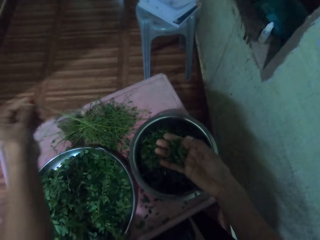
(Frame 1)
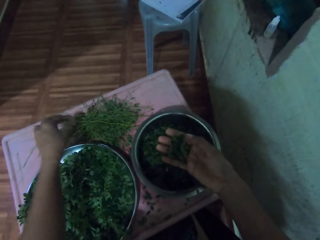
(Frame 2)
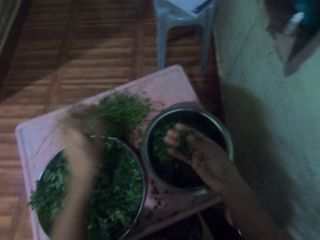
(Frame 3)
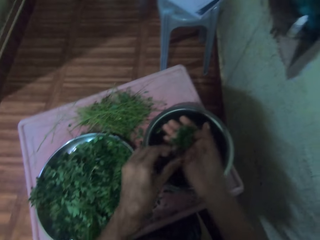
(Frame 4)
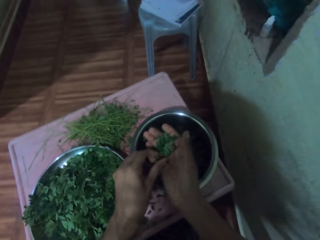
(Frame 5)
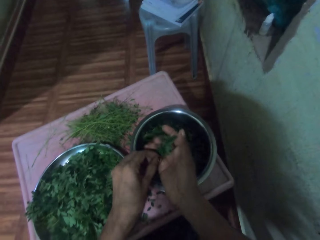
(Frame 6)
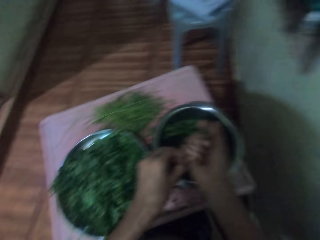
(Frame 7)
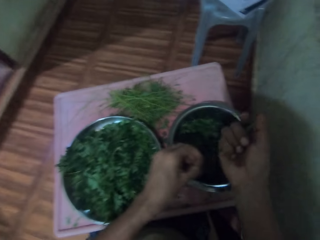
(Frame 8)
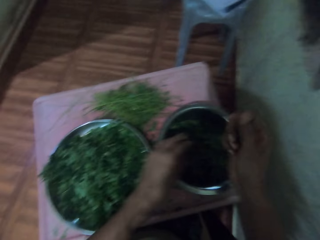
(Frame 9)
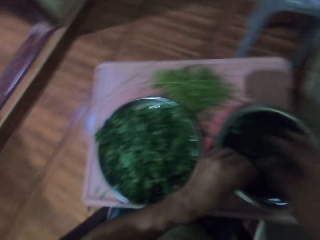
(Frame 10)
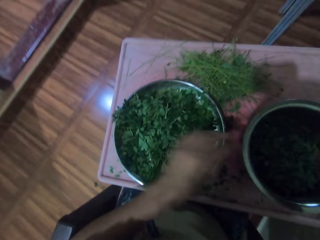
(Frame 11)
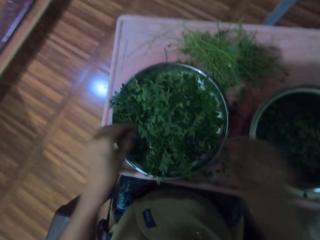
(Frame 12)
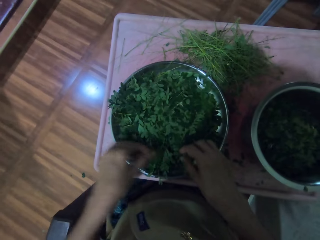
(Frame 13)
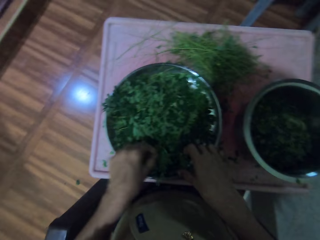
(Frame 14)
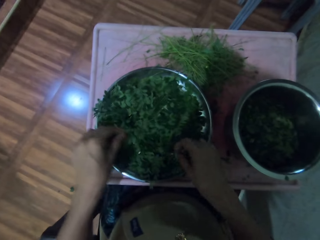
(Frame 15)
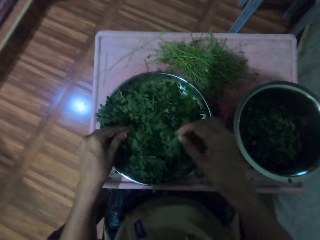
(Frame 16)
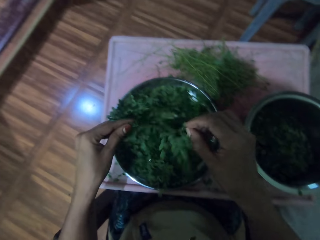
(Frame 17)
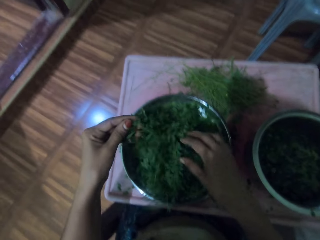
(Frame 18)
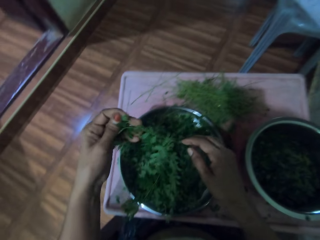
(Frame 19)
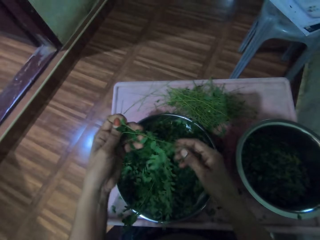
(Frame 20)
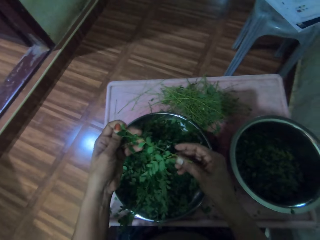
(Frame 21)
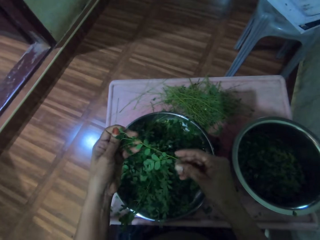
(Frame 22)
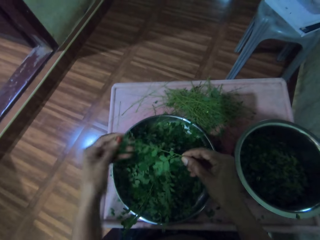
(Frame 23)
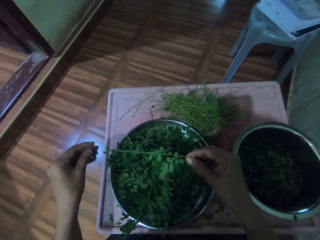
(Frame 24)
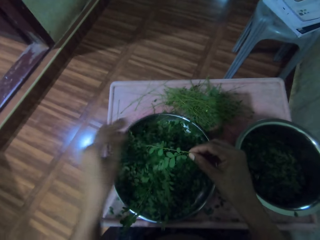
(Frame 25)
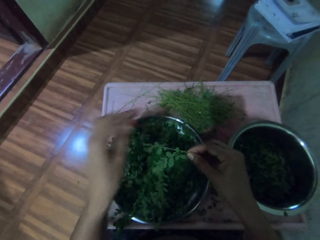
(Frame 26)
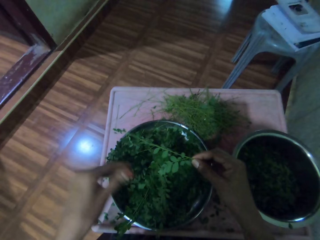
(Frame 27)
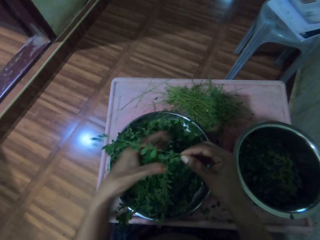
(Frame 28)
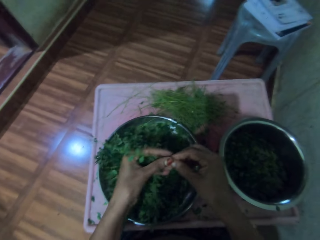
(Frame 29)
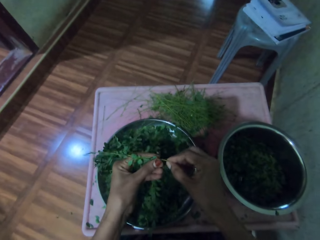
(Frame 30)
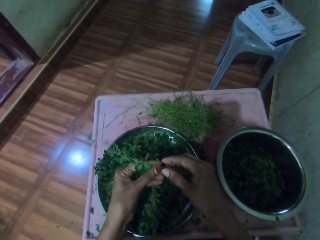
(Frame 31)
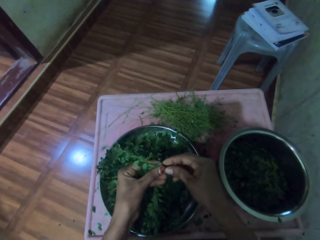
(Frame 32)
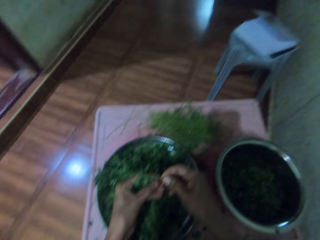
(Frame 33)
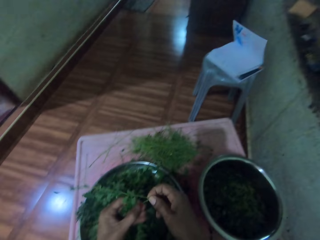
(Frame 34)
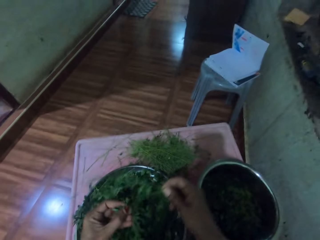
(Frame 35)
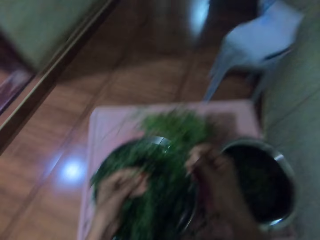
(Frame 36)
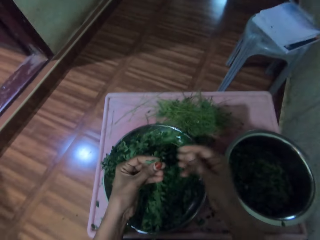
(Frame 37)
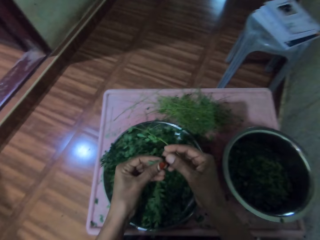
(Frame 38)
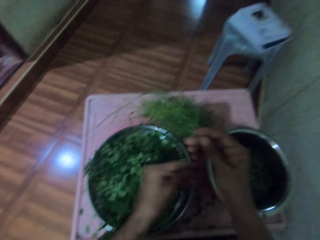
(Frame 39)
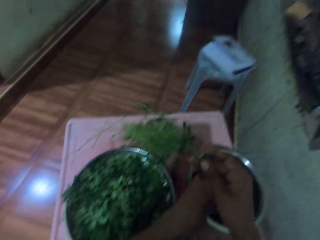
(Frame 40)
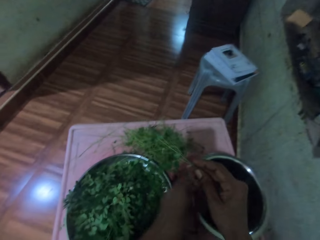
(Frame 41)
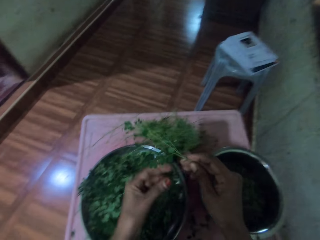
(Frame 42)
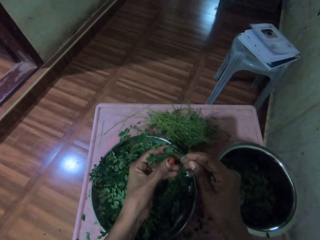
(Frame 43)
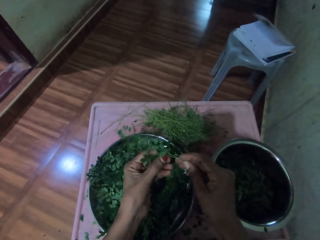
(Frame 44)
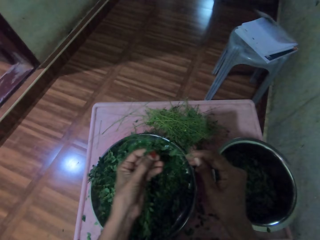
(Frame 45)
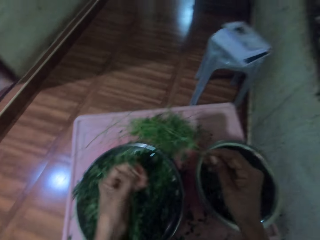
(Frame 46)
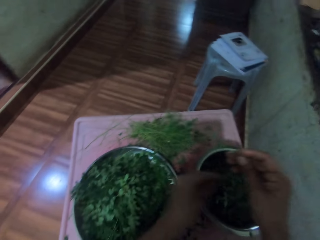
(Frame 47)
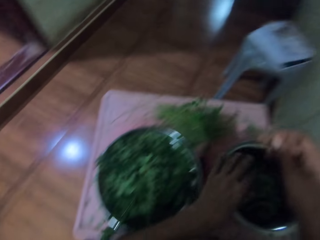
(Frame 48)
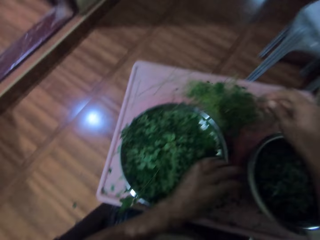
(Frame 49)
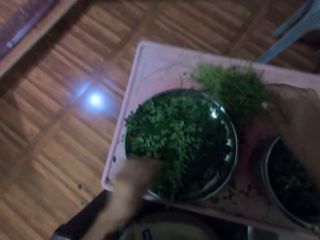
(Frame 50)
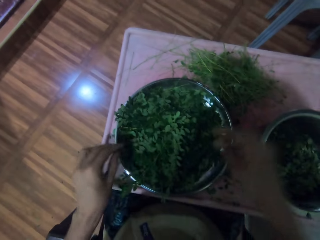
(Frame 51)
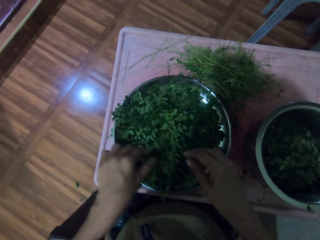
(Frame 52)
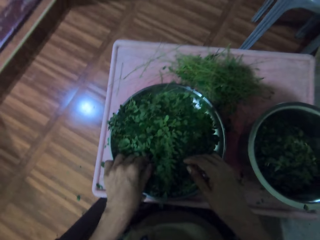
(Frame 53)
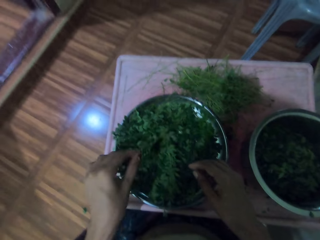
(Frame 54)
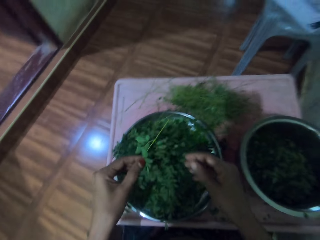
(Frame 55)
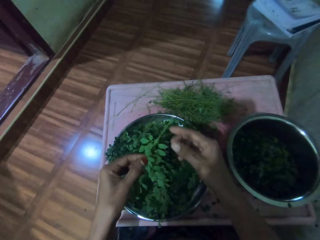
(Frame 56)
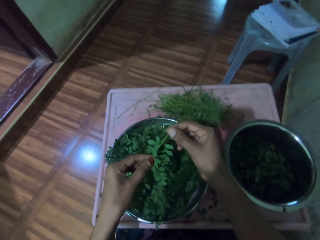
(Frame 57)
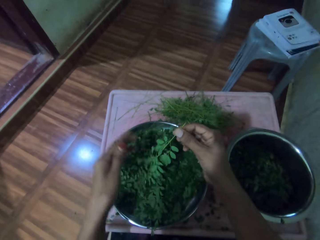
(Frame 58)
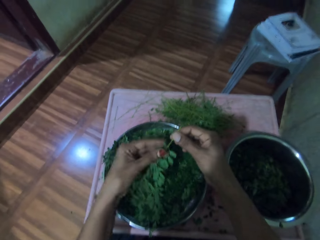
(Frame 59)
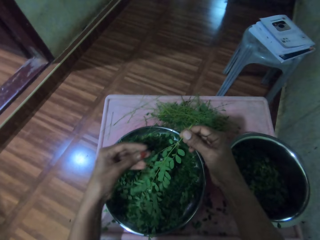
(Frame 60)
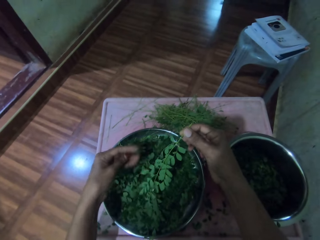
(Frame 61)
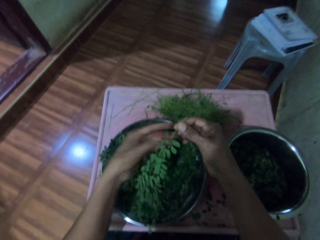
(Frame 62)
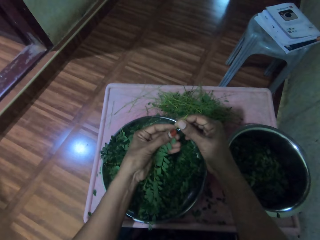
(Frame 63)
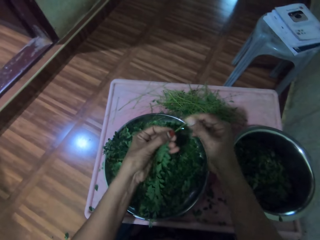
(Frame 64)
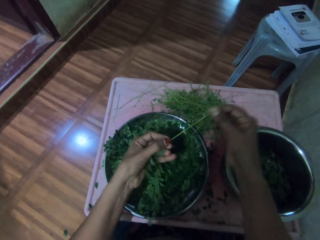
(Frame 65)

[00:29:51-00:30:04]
The camera wearer drops the vegetables in a pot. They drop the stalk. They drop the vegetables in the pot. They pick vegetables from a tray. They remove vegetables from the stalk. They drop the vegetables in the pot. They drop the stalk. They pick vegetables from the tray.

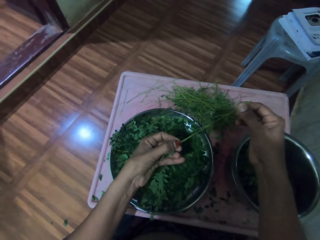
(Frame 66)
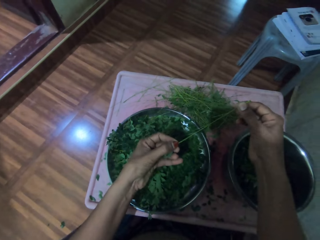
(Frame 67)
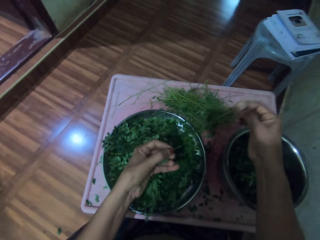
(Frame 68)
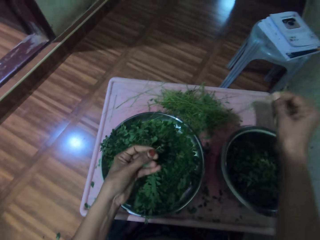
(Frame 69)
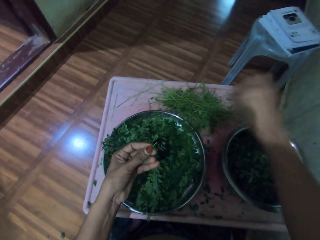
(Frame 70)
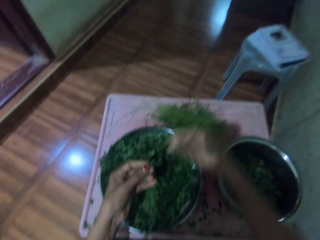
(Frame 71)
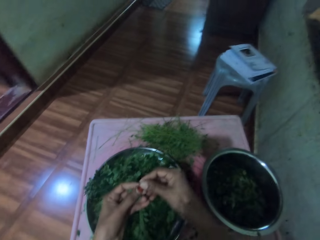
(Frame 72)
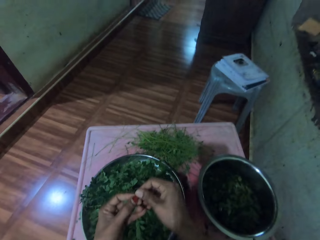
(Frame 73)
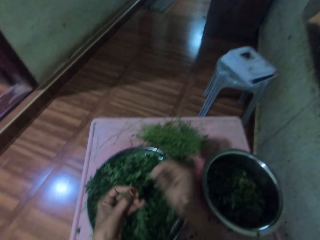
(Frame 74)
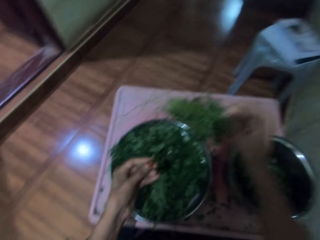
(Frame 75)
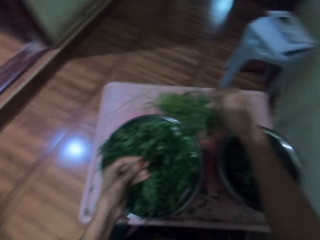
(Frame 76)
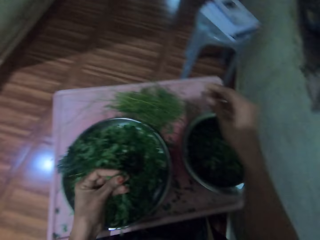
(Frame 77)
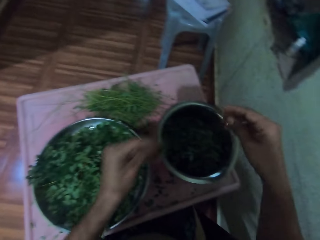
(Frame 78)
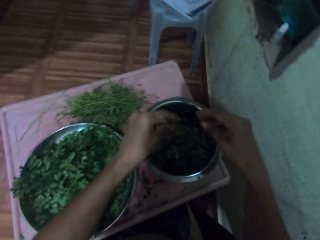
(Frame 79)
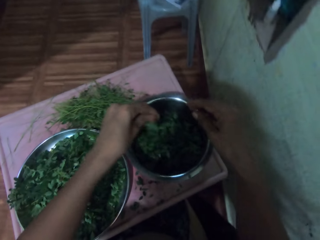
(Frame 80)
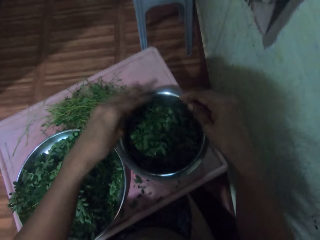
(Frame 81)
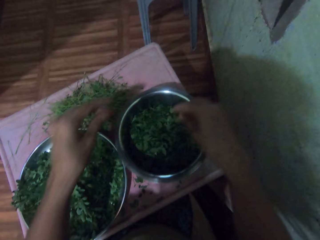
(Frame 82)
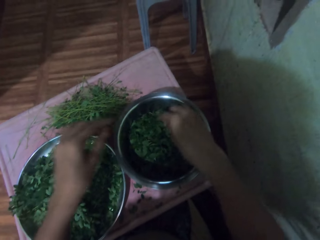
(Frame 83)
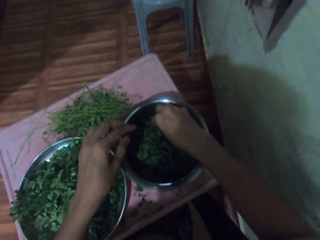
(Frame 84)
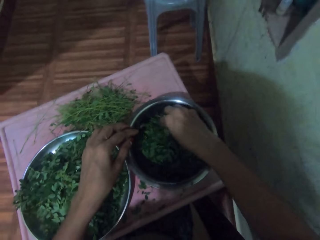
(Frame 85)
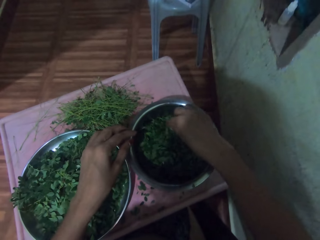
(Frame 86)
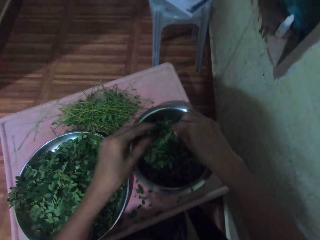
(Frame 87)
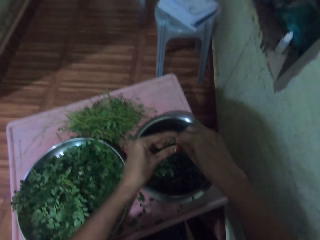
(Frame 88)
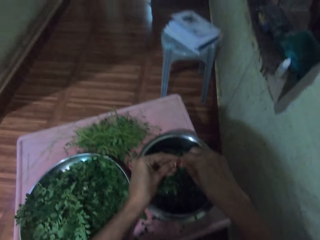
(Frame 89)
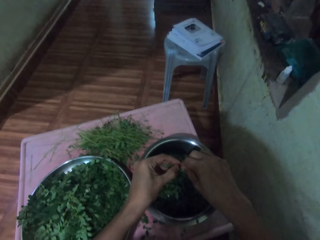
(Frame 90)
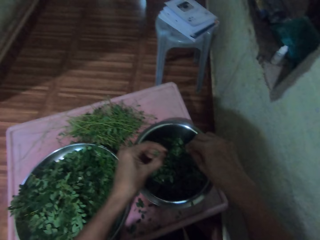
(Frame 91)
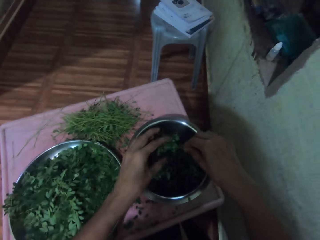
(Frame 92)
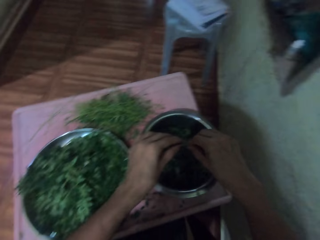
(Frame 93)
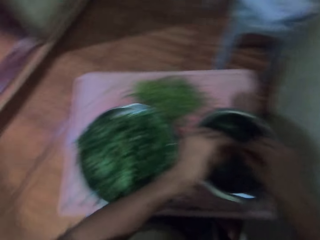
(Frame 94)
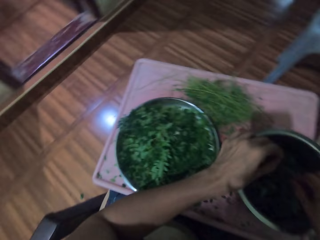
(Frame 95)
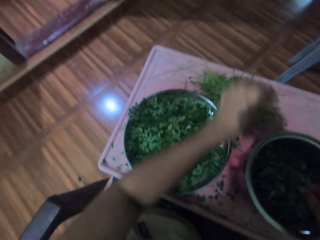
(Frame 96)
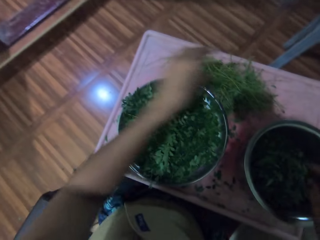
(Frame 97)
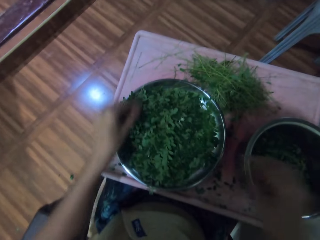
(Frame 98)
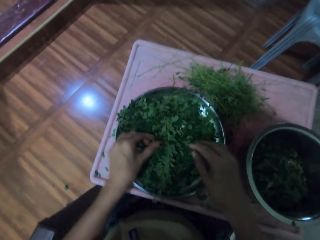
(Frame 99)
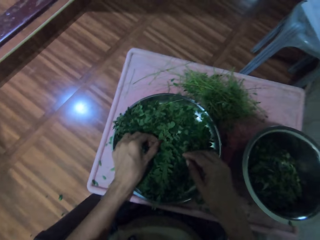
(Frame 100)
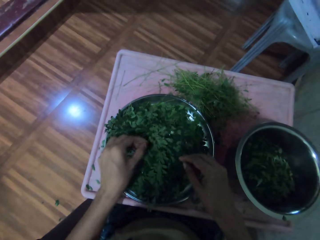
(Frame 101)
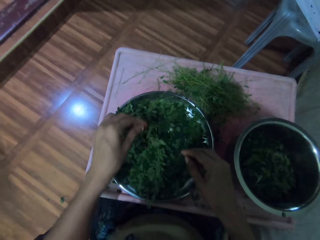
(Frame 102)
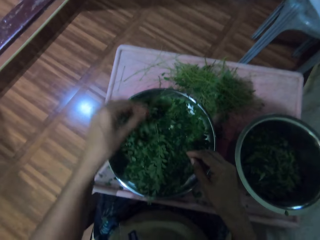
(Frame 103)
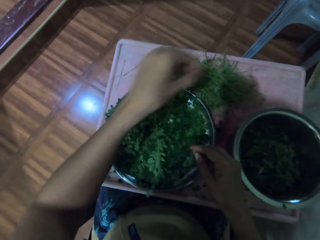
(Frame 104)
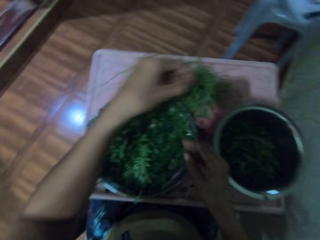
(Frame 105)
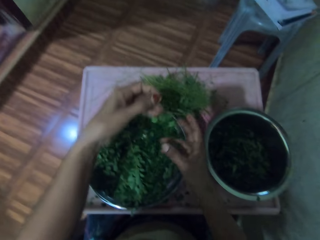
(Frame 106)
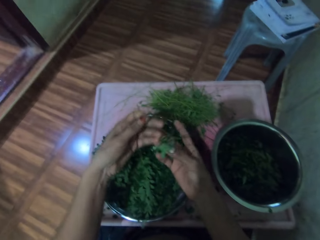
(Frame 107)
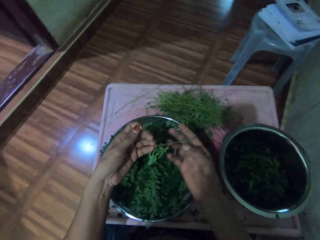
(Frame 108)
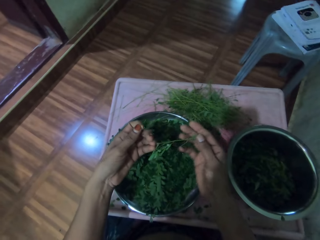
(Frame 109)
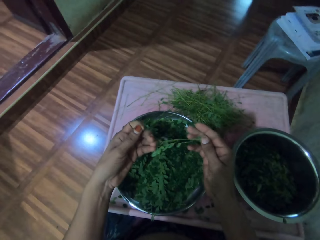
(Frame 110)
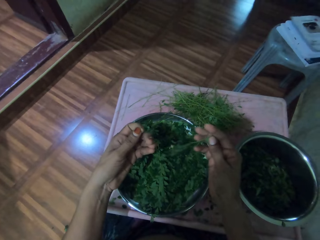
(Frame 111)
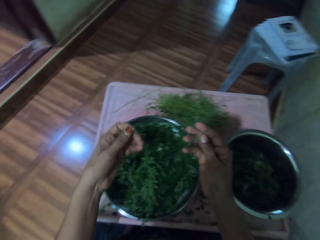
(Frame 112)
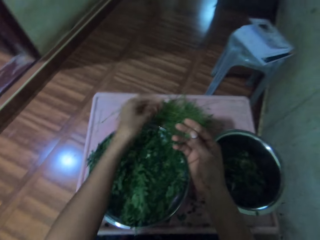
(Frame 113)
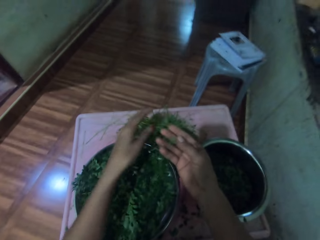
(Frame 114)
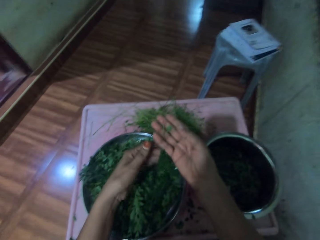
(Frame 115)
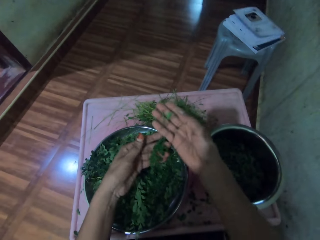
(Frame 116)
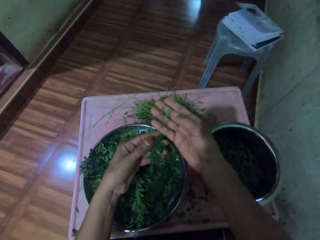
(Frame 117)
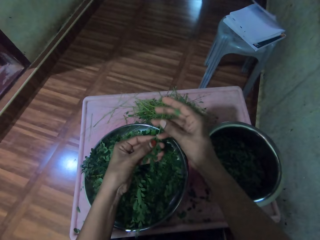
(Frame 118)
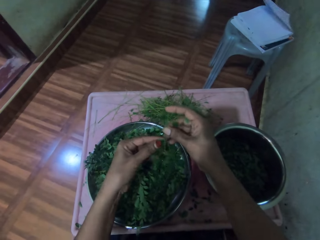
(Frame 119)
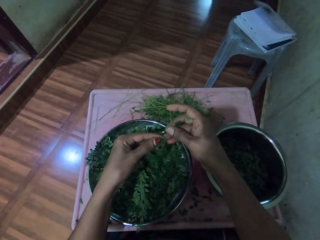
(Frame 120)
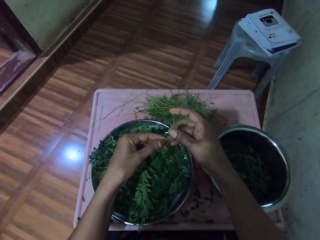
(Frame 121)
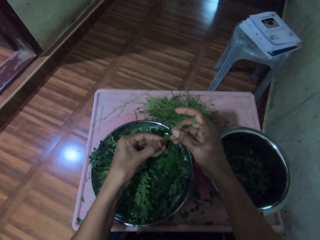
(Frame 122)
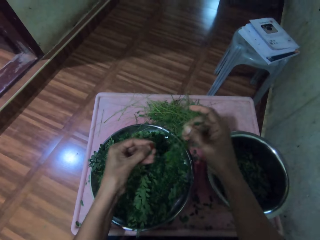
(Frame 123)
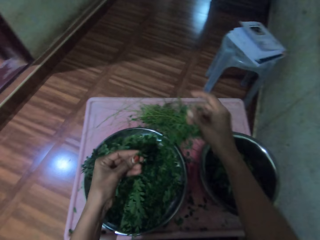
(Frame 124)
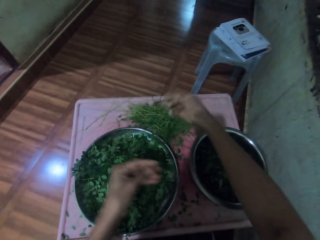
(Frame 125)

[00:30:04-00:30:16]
The camera wearer removes vegetables from the stalk. They drop the stalk. They drop the vegetables in a pot. They pick vegetables in the pot. They remove vegetables from the stalk. They drop the stalk. They pick vegetables from a tray. They remove vegetables from the stalk.
